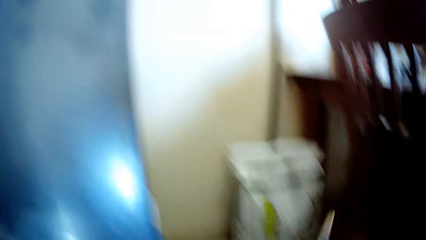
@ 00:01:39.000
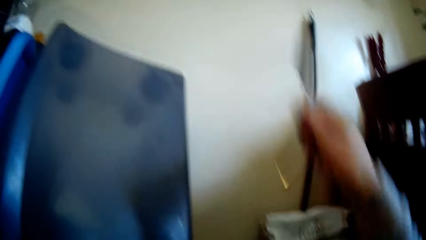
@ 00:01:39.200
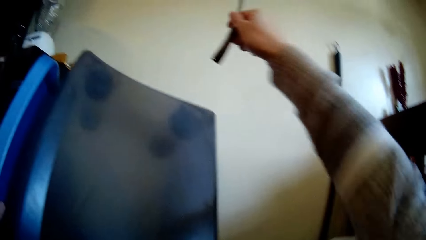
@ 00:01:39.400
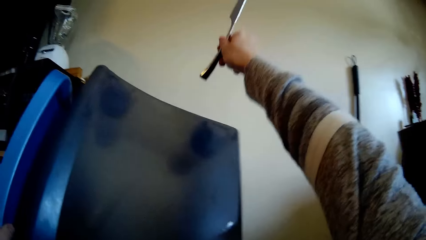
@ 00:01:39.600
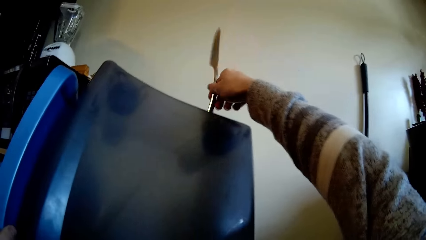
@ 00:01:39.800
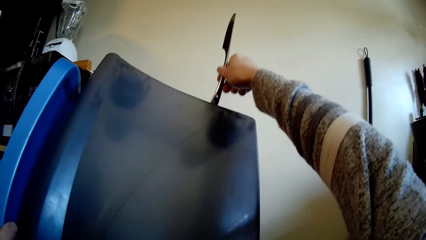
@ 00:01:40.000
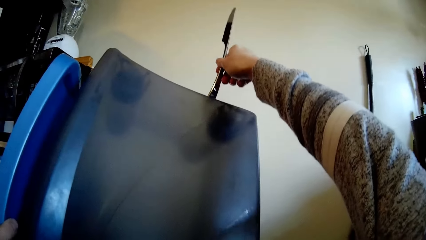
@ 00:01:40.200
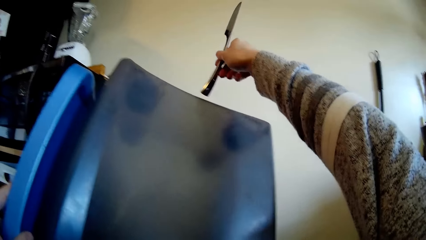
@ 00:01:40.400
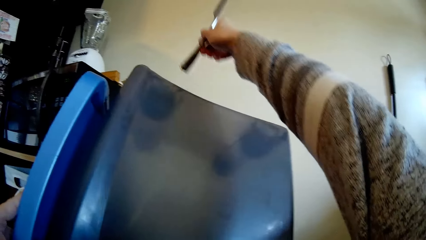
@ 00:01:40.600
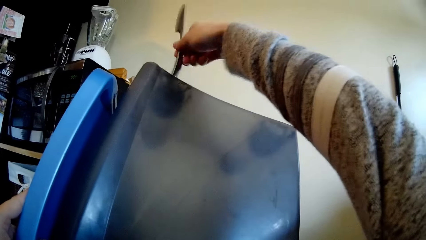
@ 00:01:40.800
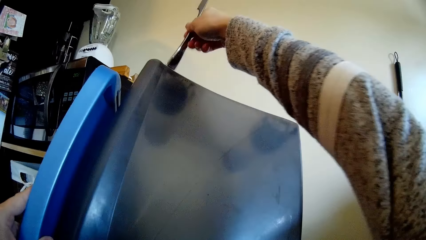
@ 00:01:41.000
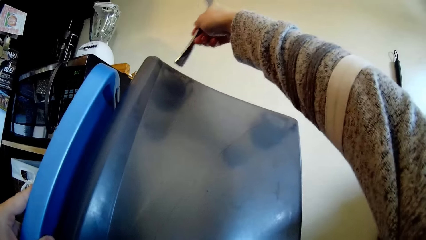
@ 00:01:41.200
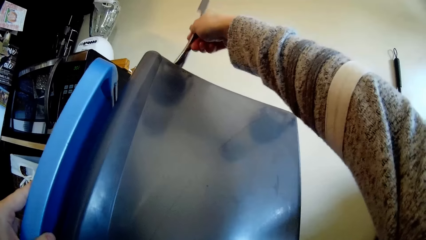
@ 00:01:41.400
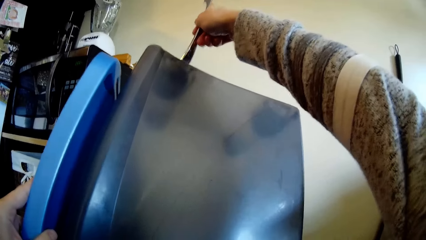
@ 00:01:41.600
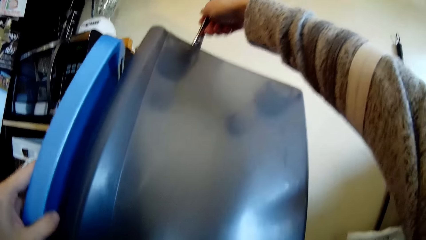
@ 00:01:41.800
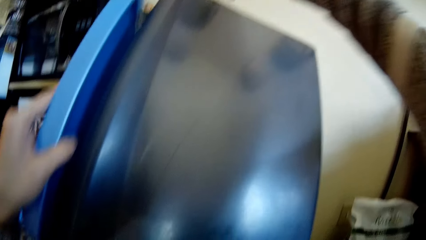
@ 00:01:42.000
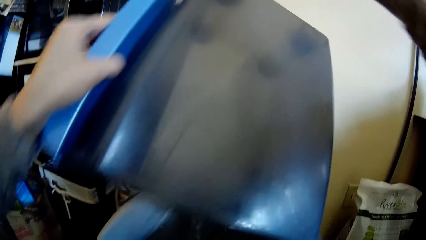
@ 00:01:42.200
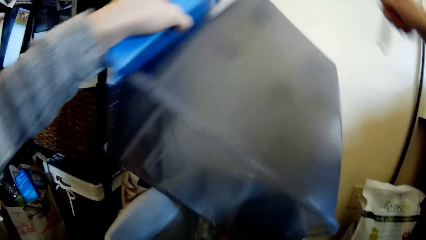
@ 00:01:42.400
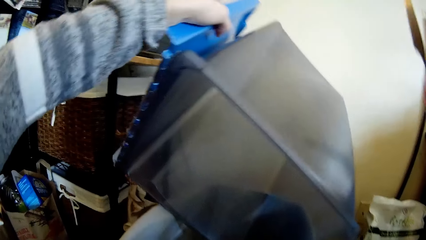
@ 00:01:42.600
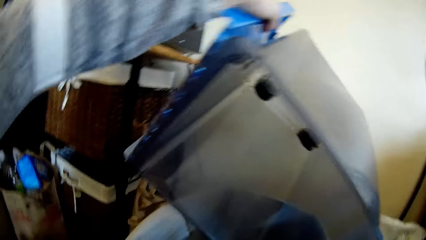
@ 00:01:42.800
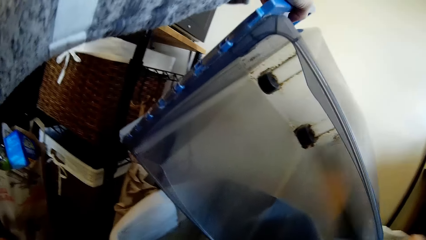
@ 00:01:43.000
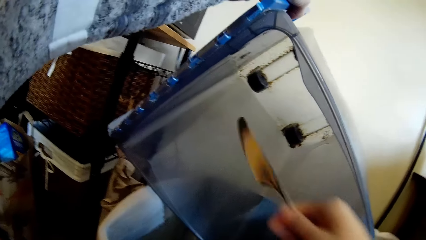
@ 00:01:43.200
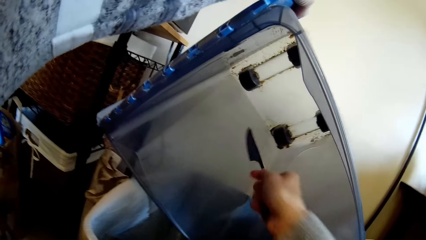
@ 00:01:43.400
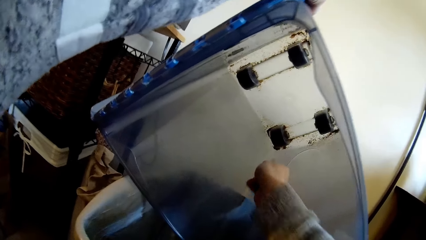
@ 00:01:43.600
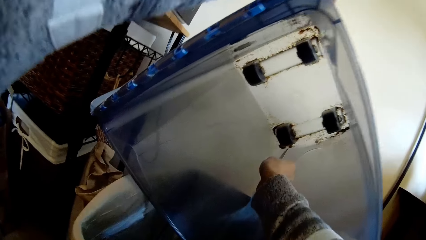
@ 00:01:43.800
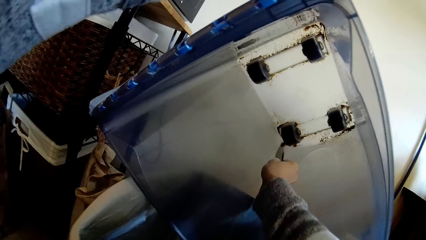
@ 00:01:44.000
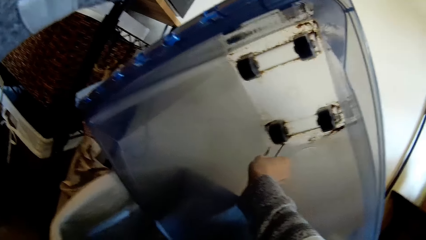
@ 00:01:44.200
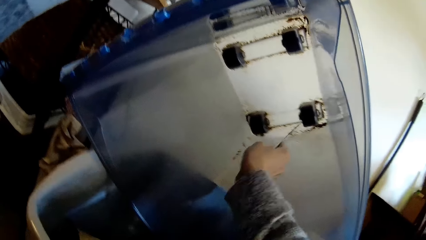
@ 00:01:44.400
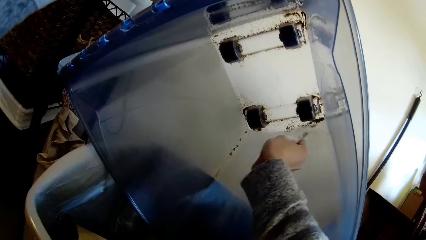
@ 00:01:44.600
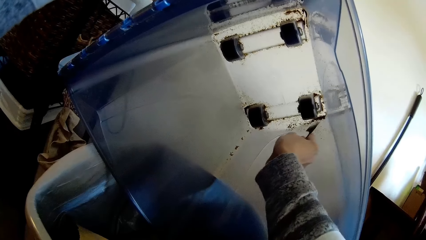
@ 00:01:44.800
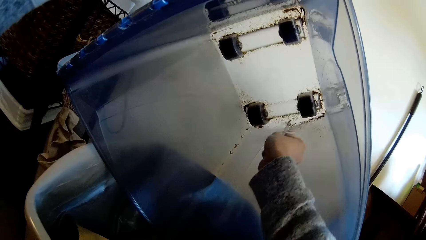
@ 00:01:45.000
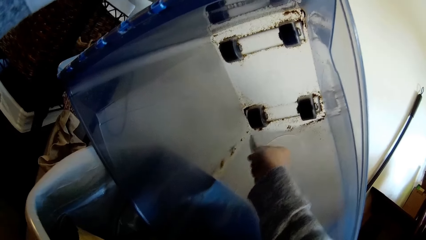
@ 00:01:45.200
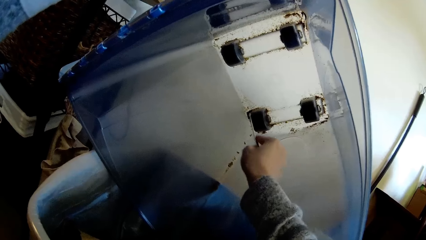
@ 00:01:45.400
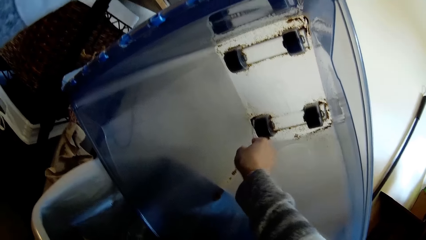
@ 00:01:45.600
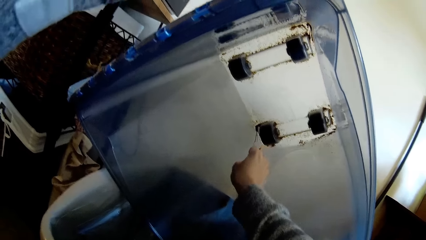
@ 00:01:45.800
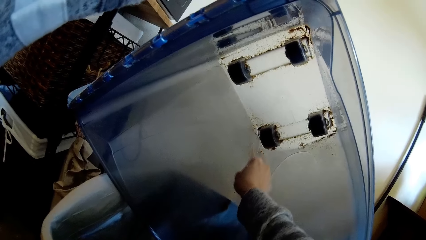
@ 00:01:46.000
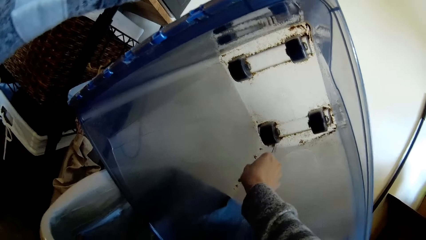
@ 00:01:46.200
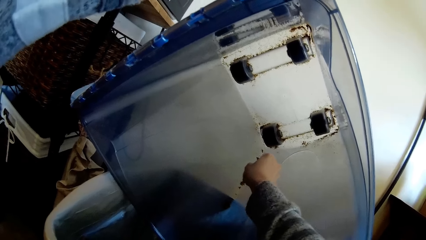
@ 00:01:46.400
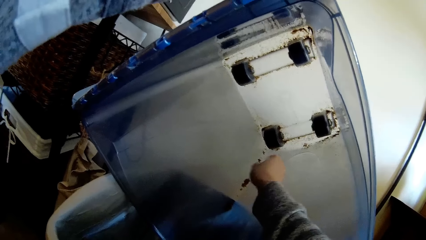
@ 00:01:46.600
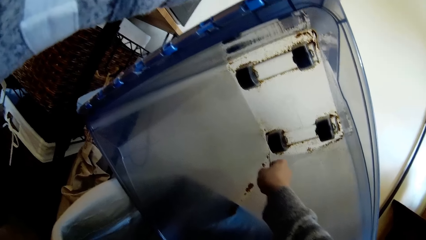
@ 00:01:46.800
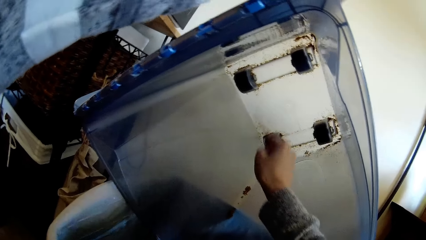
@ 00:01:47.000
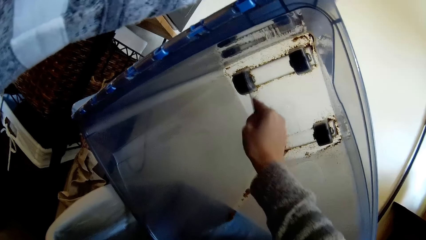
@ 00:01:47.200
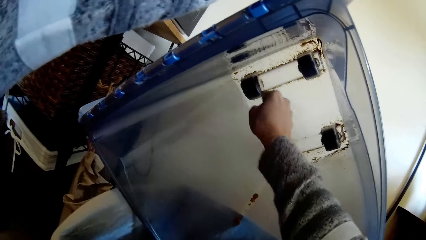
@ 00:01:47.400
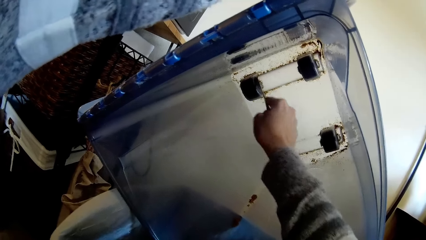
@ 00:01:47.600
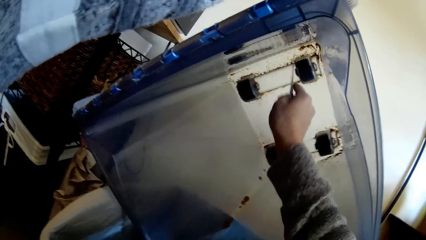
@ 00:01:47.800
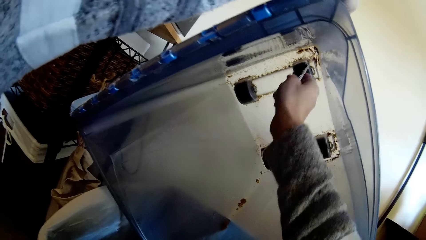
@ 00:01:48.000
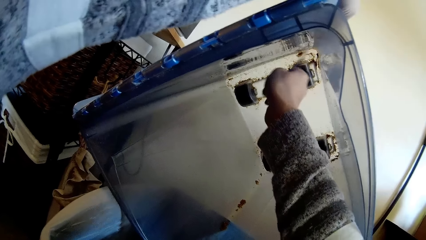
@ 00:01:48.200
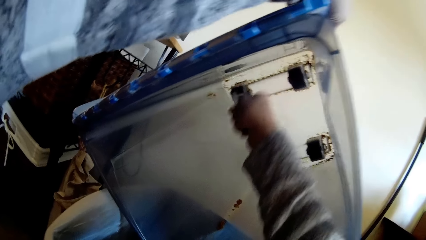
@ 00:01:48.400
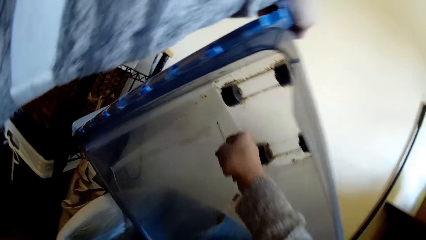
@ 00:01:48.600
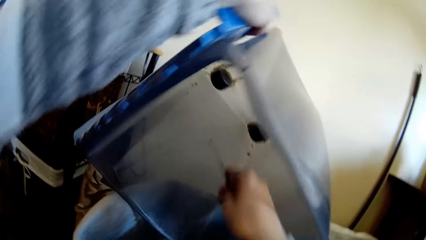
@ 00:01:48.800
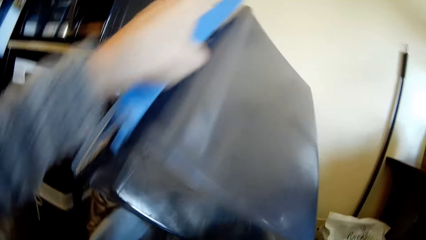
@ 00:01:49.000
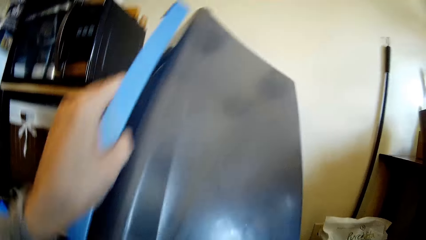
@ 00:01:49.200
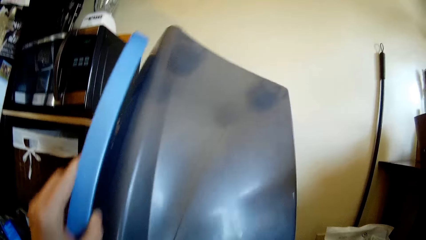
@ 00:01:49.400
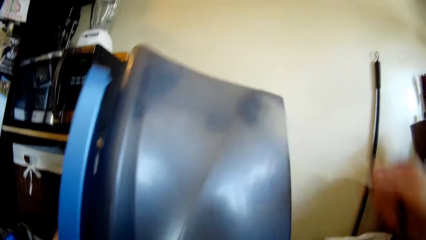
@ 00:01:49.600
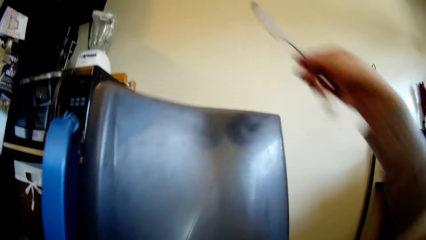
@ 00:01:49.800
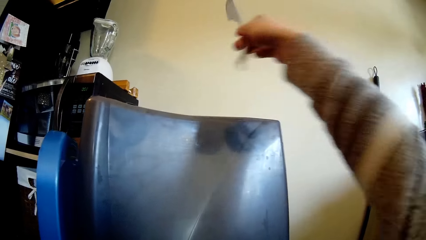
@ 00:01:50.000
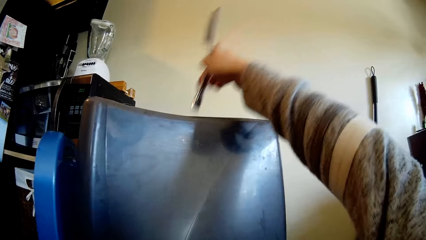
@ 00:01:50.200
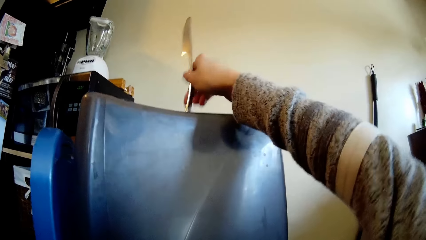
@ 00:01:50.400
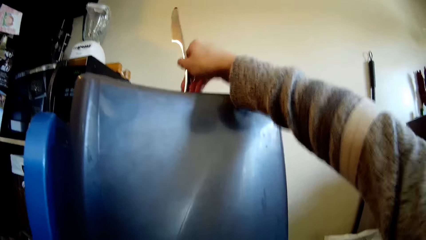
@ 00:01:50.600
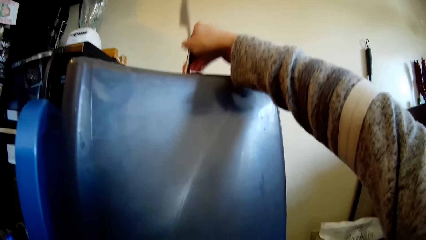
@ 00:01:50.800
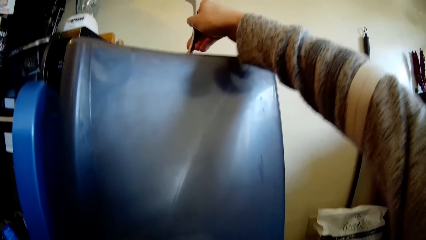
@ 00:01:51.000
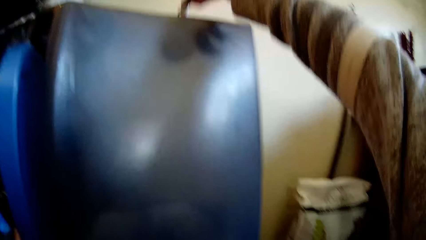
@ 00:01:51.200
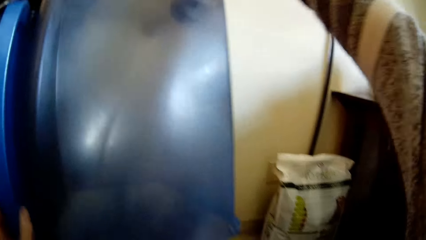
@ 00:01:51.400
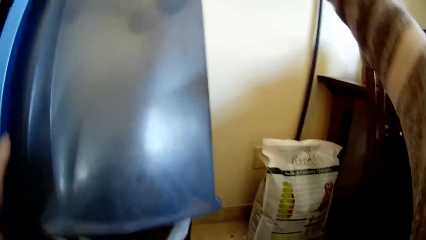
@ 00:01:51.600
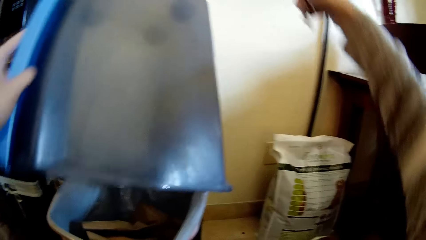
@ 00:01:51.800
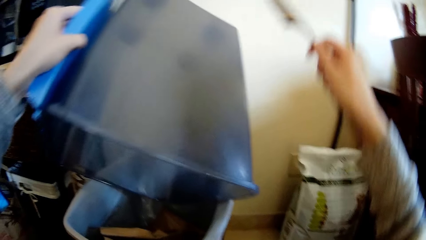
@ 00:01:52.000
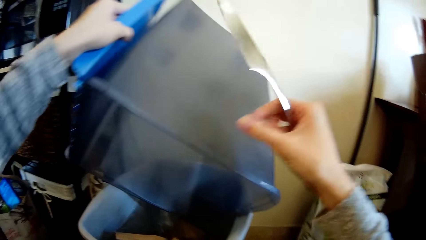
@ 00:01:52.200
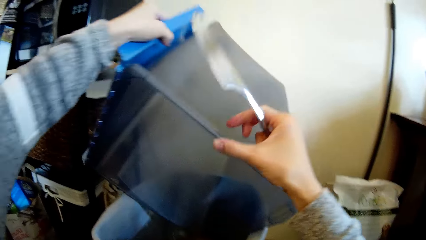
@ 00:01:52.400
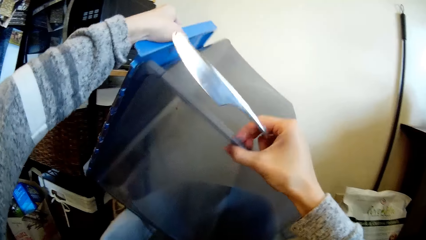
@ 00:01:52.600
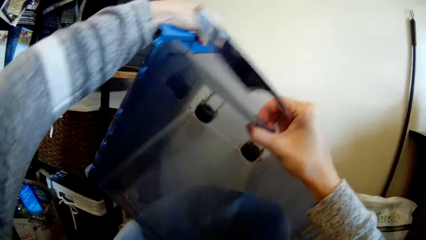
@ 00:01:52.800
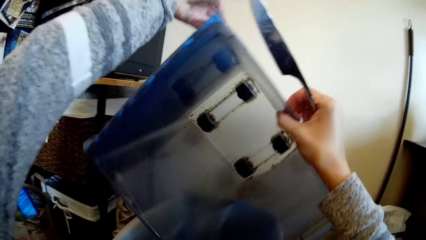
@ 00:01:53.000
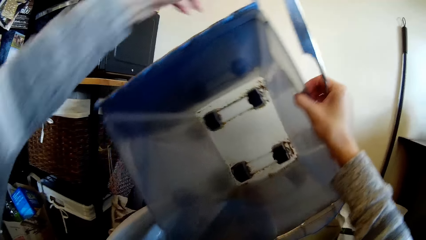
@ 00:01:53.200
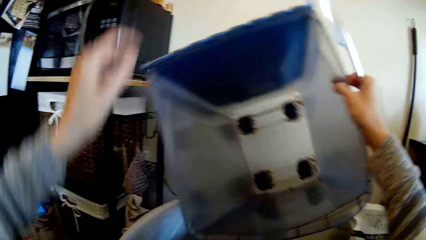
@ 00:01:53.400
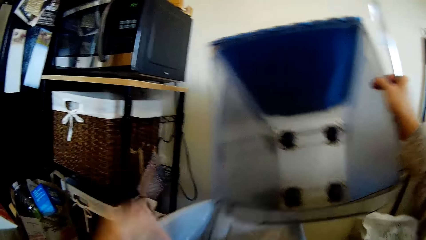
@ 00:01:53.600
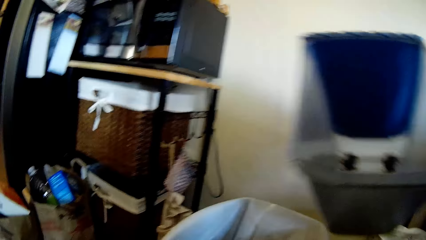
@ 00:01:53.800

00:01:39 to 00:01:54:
The camera wearer picks up a knife. He hits the pet bin with the knife in his right hand. He hits the bin with the knife again. He turns the pet bin with his left hand. He scratches the pet bin with the knife in his right hand. He loosens the dog food with the knife repeatedly. He hits the pet bin with the knife in his right hand. He turns the pet bin with his left hand. He drops the pet bin on the floor with his right hand.
